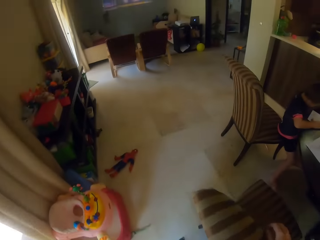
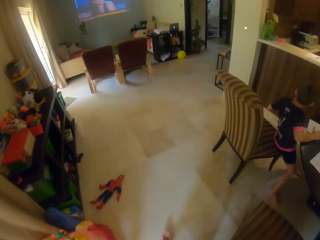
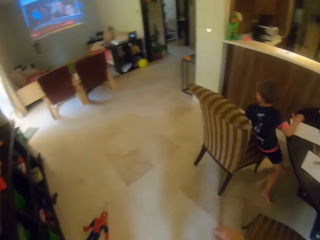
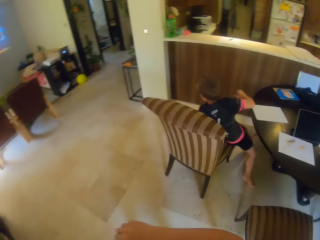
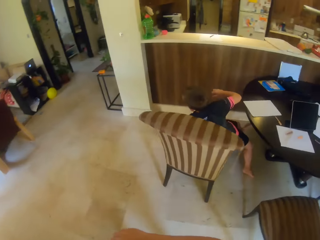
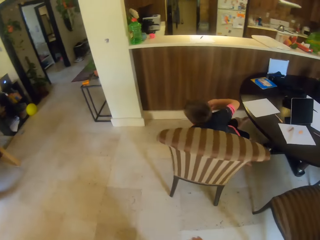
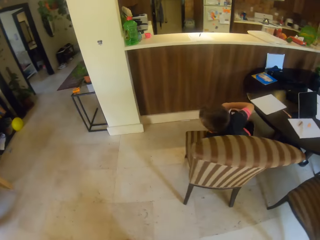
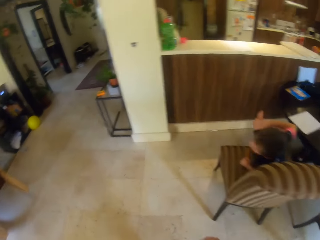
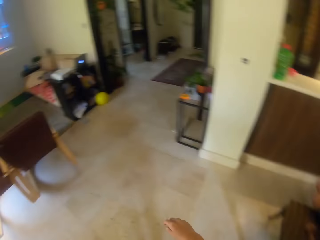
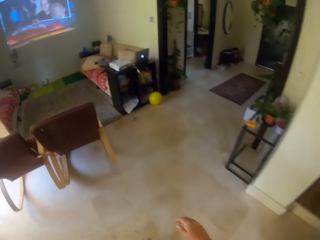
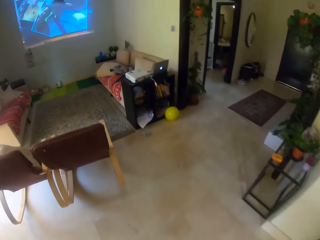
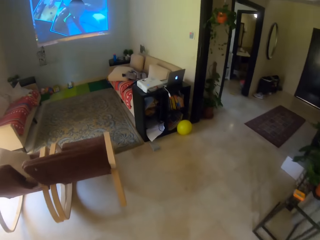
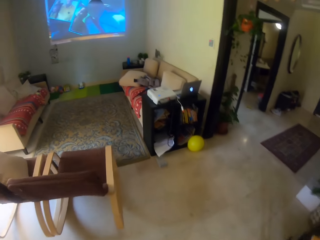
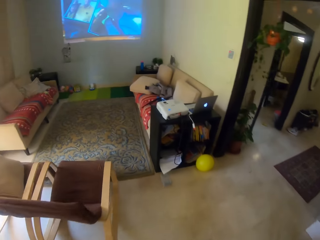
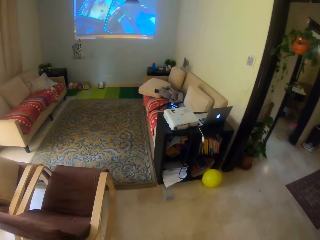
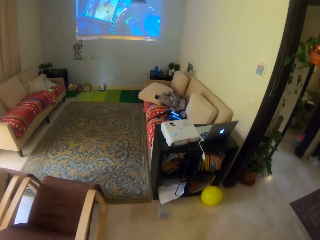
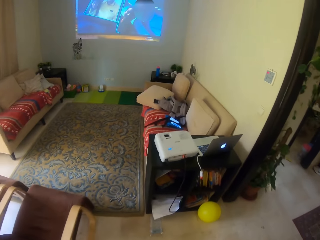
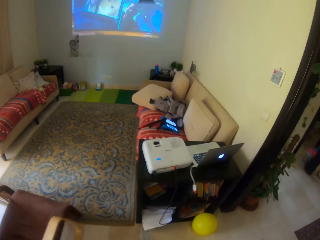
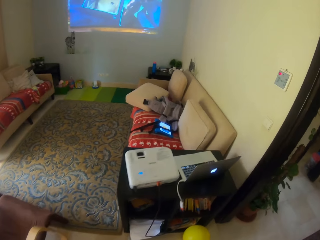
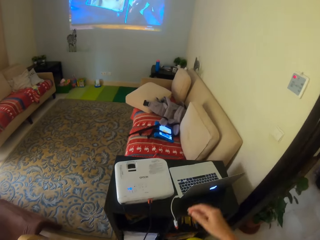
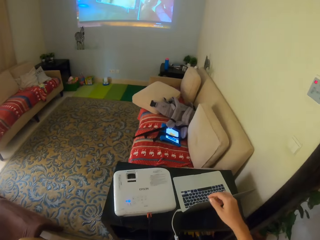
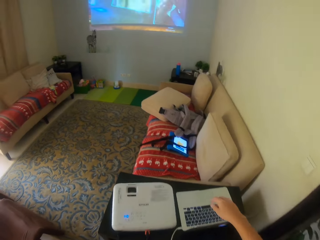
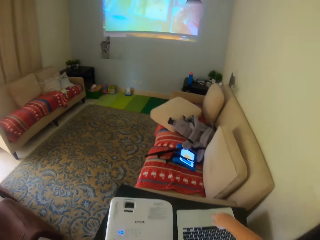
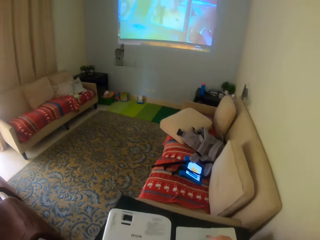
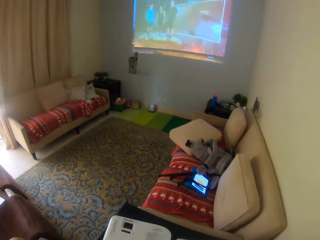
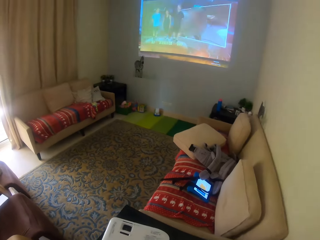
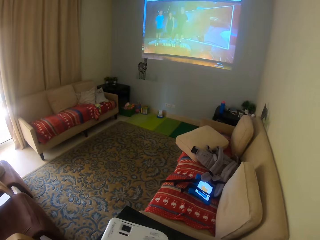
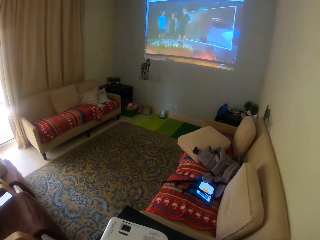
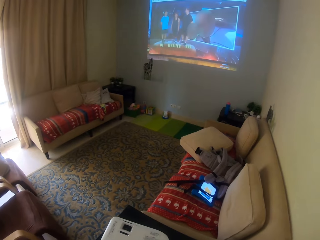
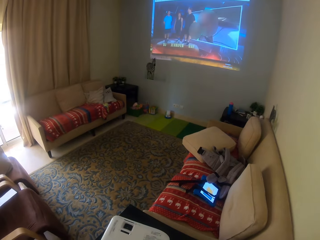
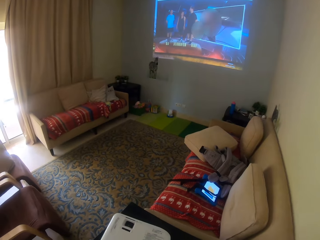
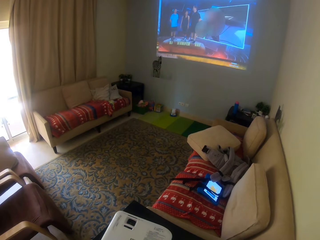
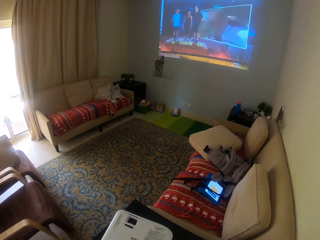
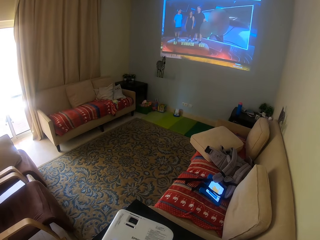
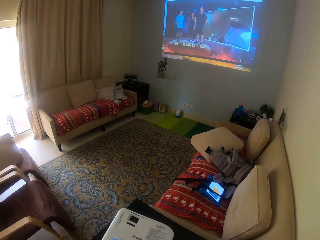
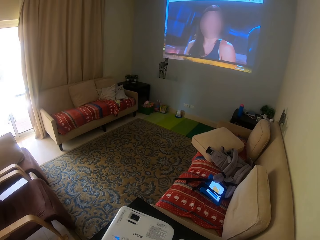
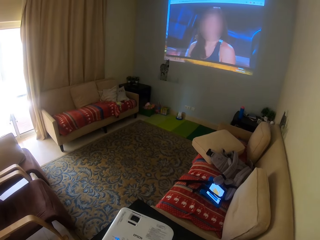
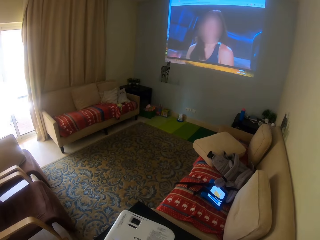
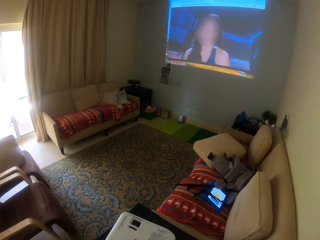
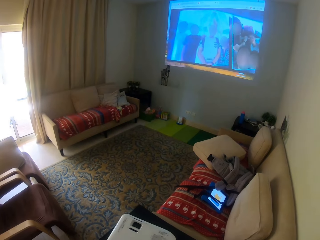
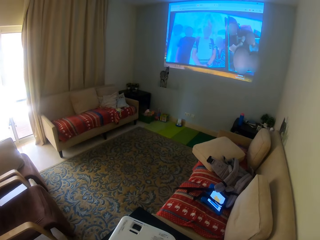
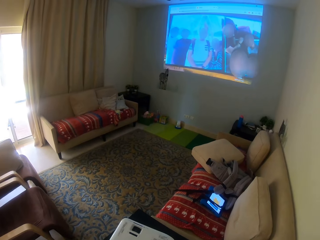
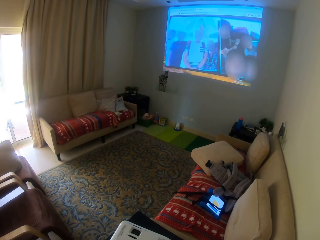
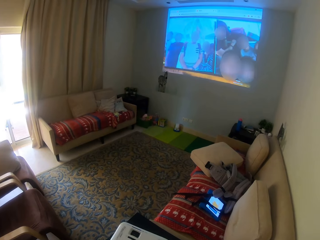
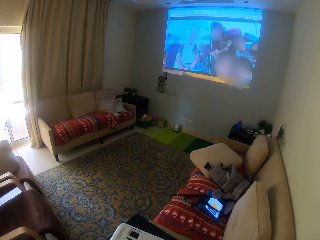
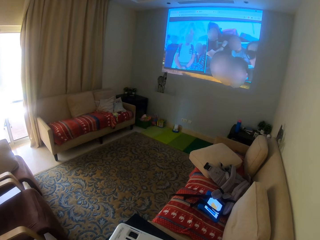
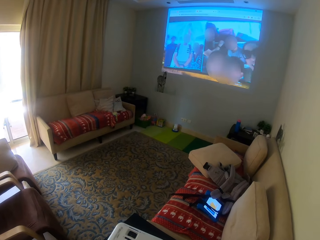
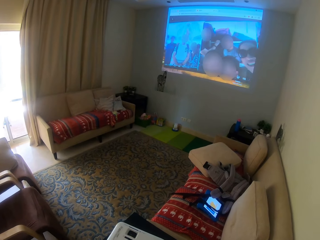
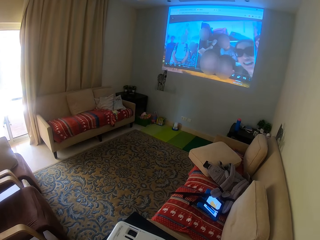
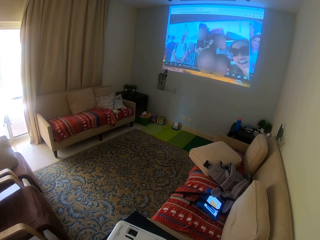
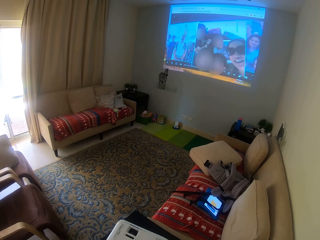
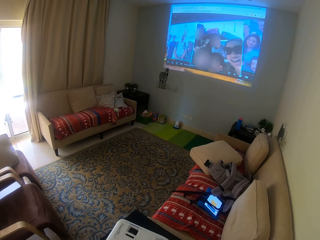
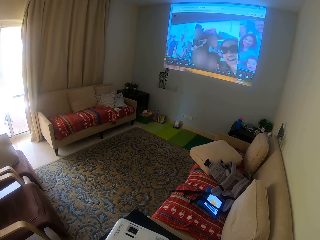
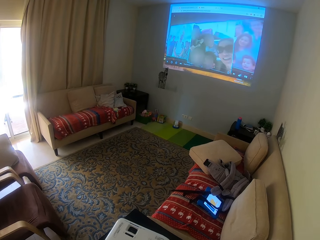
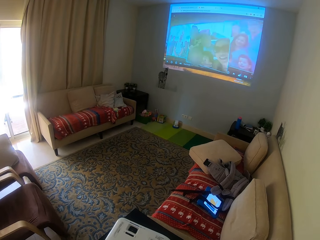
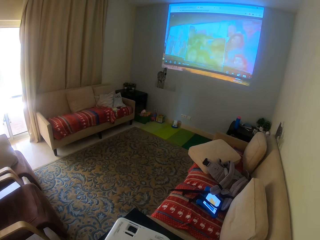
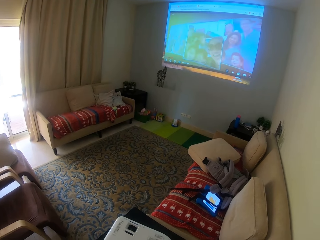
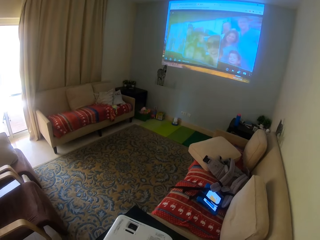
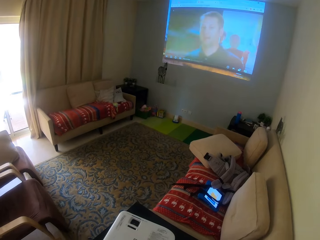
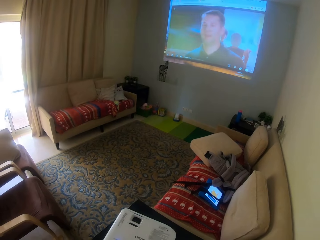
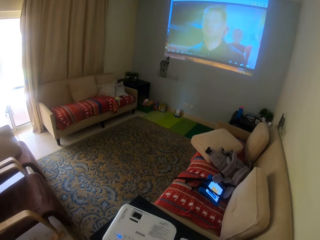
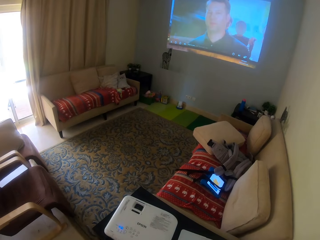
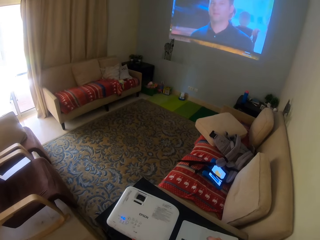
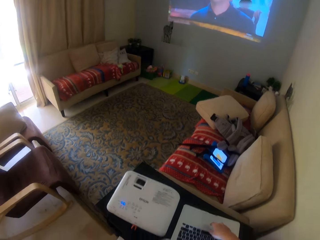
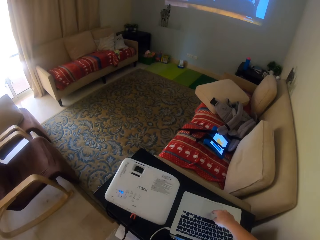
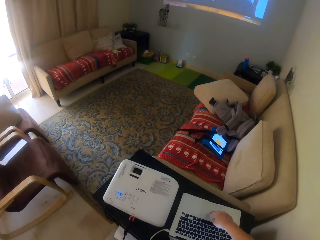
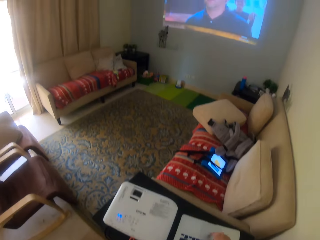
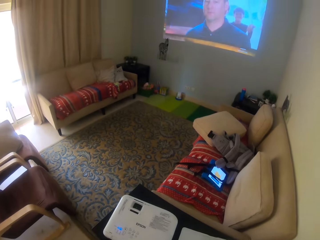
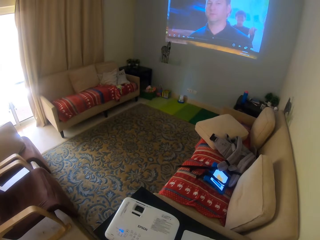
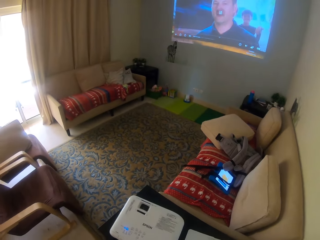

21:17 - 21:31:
The camera wearer touches a laptop. They look around. They press the projector.

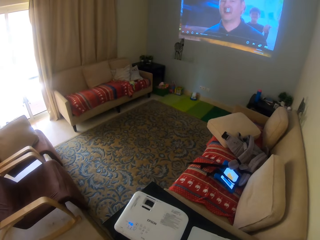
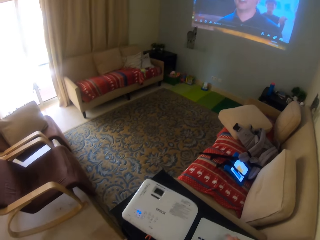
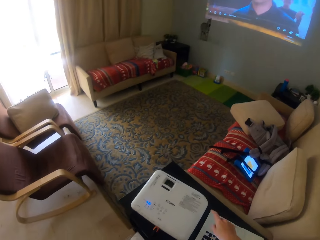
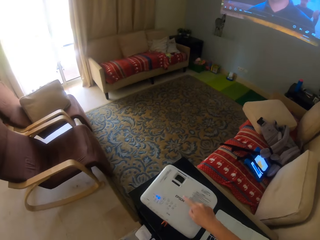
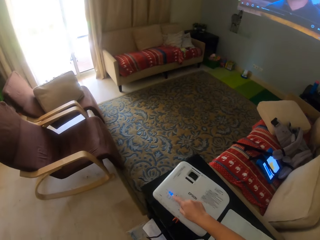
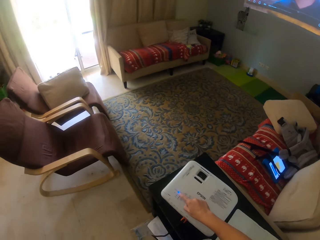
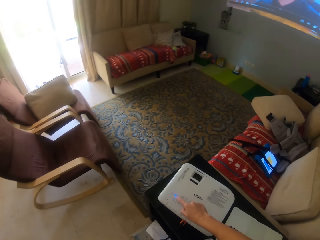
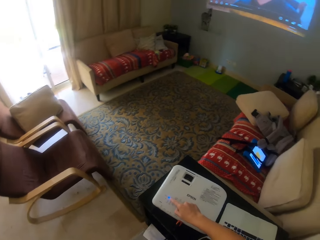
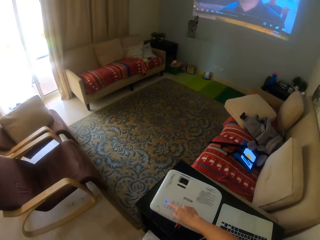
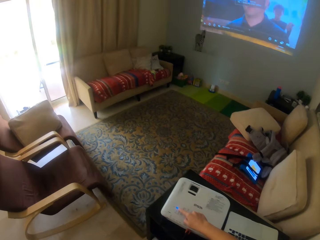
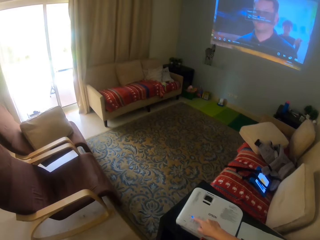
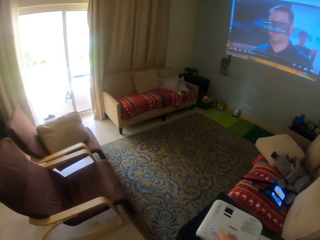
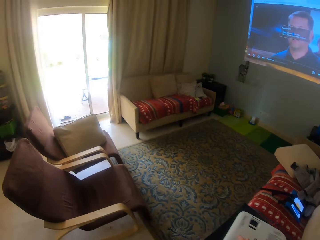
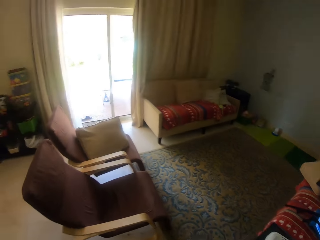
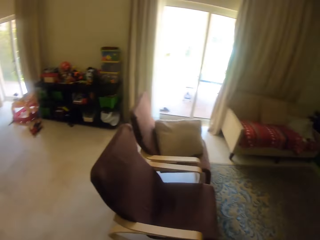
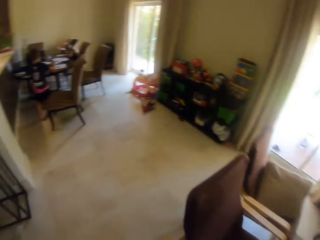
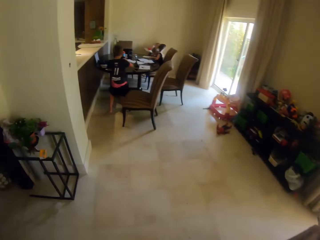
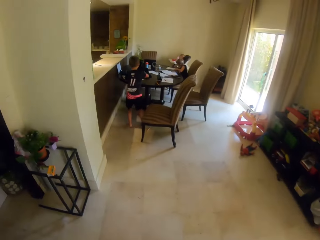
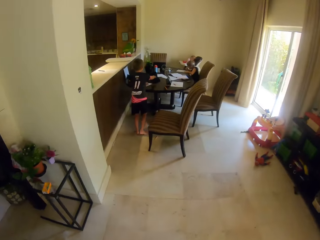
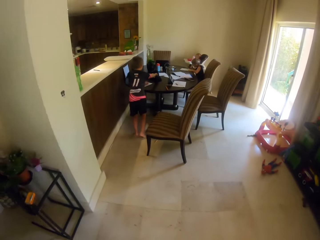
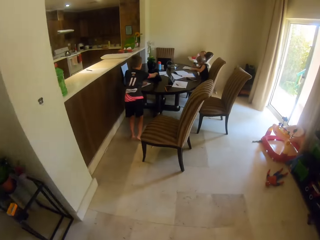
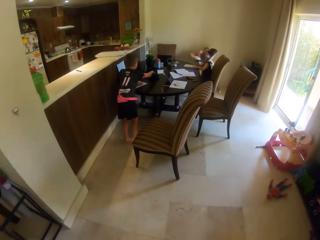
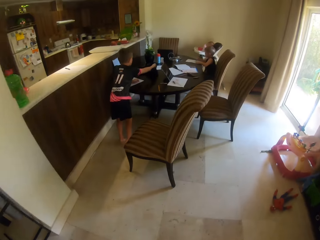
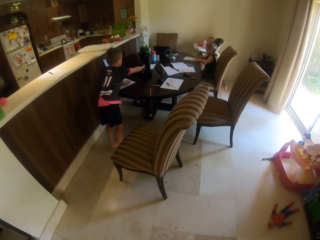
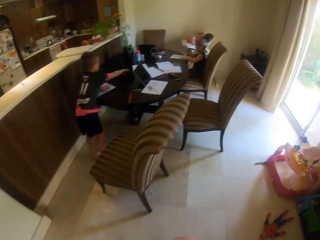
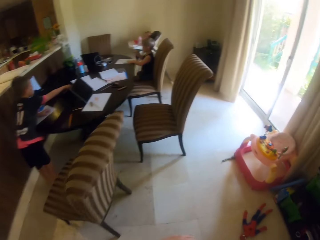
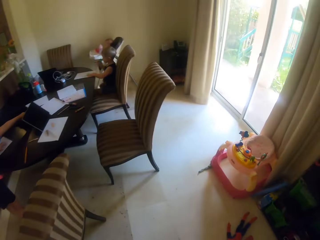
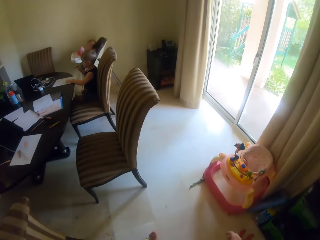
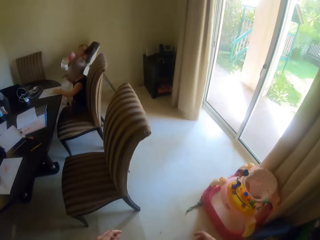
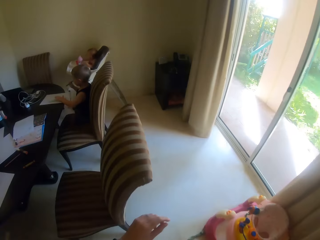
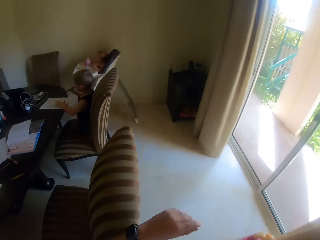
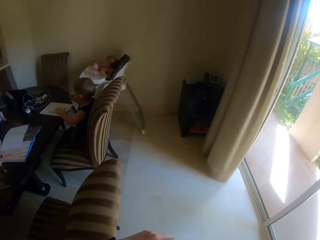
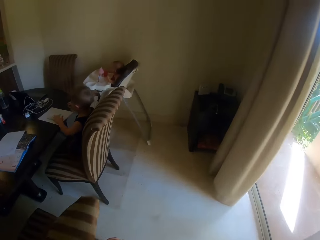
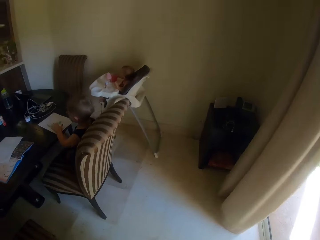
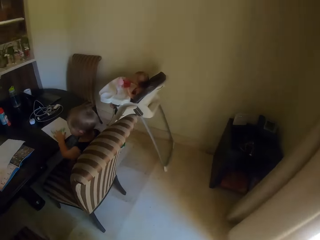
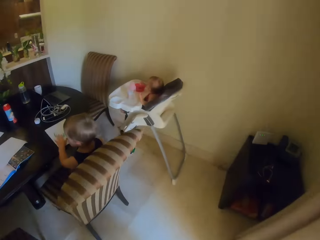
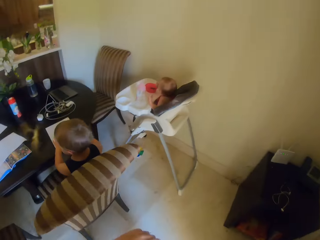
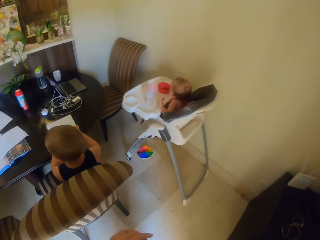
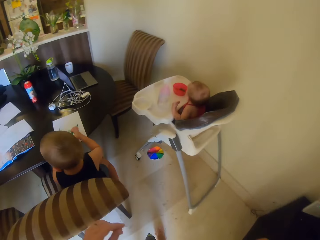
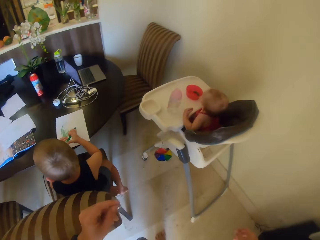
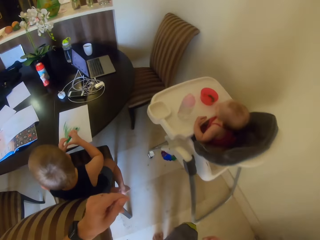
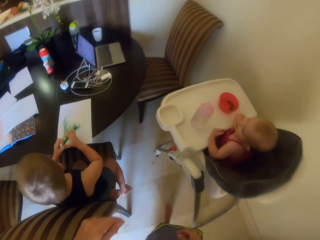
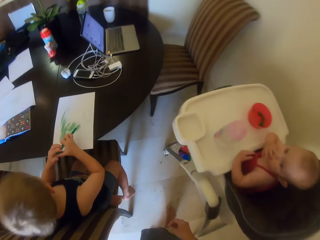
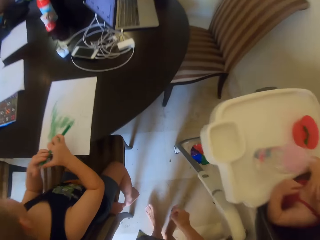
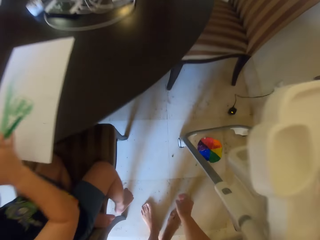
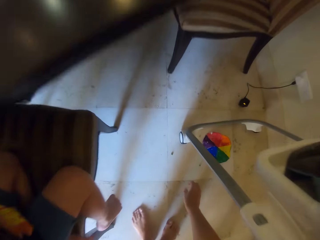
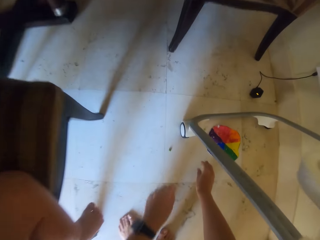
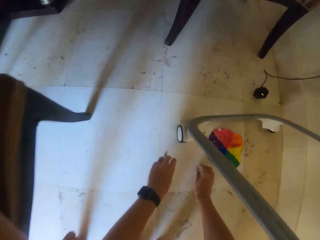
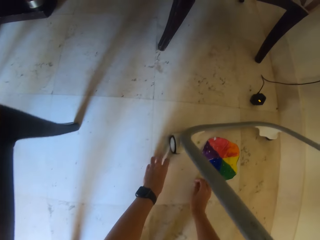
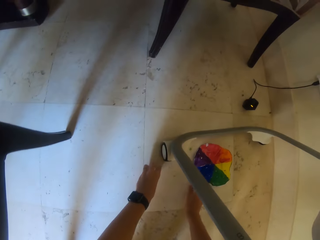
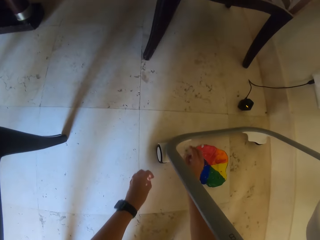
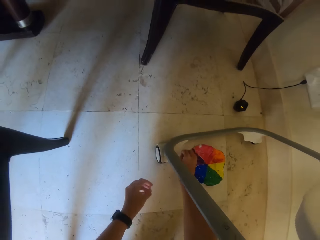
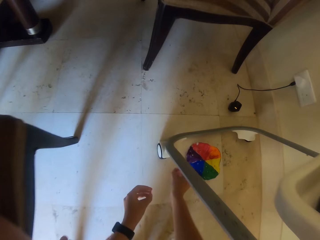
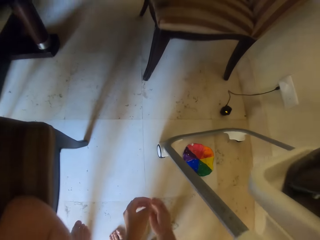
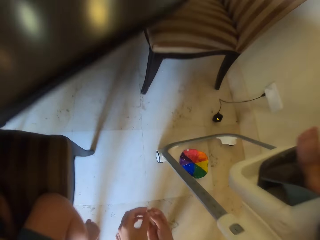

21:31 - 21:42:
The camera wearer clicks a button on a machine. They look around. They walk in the house. They pick up bearing balls or food from the ground.
